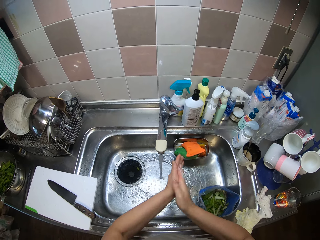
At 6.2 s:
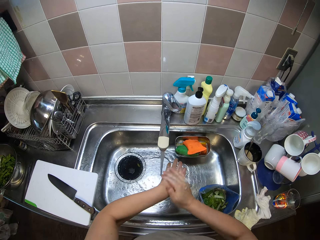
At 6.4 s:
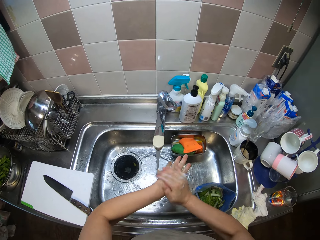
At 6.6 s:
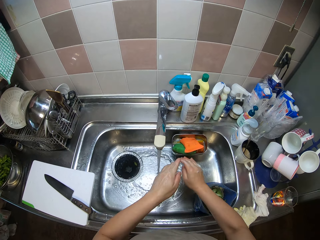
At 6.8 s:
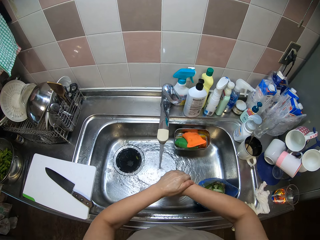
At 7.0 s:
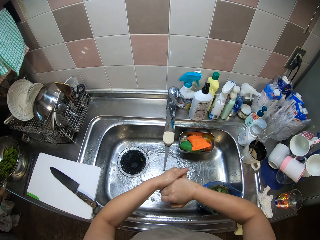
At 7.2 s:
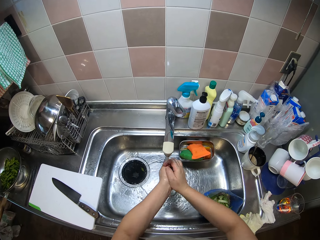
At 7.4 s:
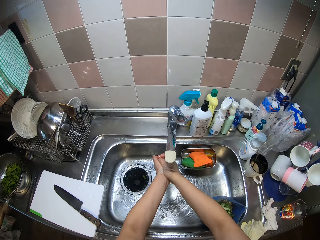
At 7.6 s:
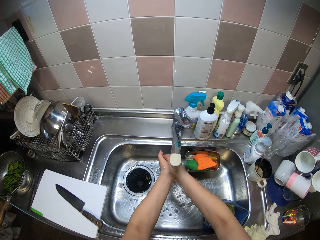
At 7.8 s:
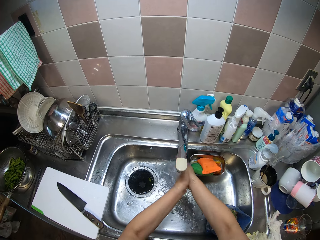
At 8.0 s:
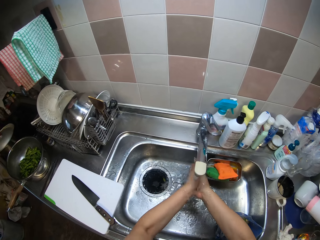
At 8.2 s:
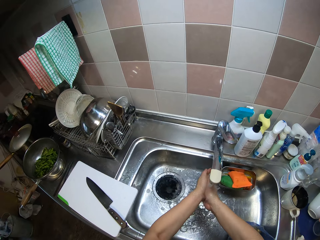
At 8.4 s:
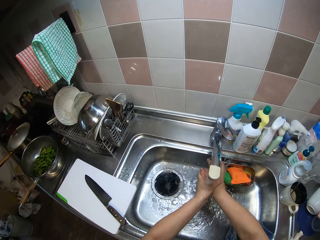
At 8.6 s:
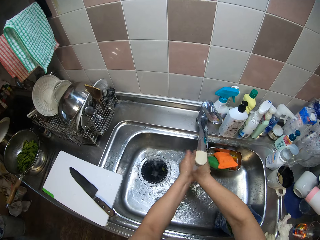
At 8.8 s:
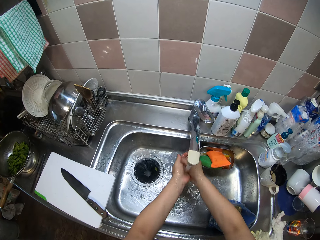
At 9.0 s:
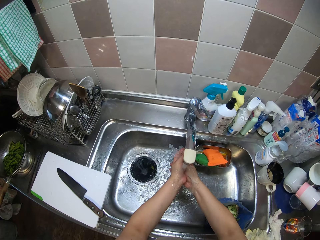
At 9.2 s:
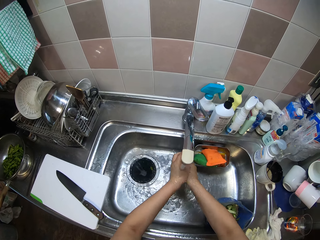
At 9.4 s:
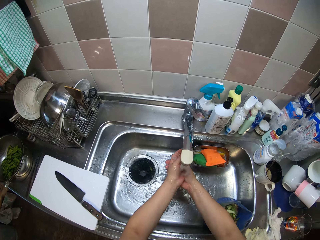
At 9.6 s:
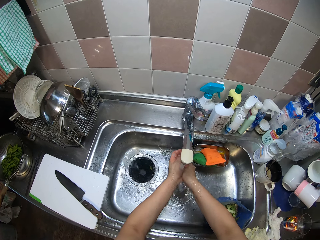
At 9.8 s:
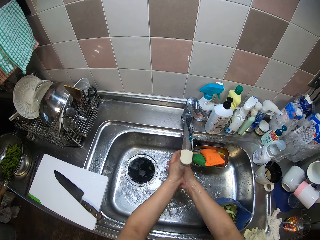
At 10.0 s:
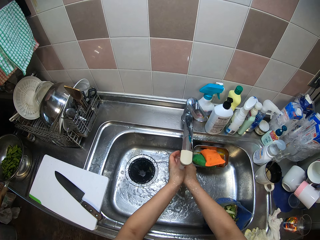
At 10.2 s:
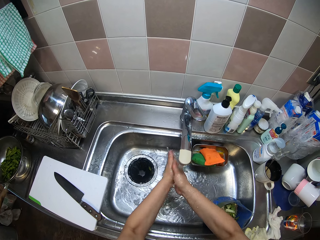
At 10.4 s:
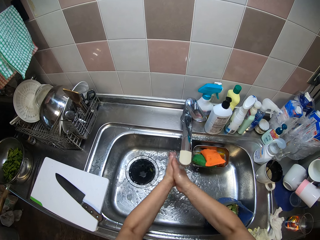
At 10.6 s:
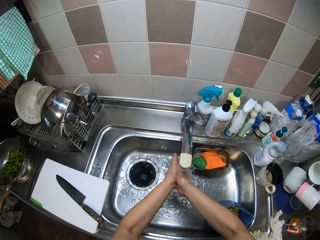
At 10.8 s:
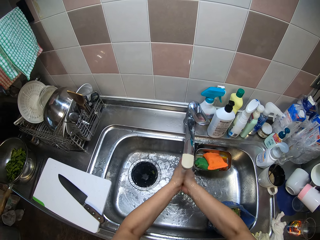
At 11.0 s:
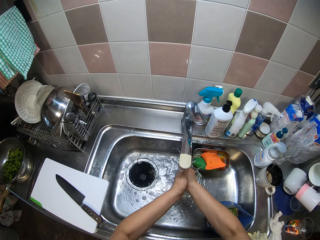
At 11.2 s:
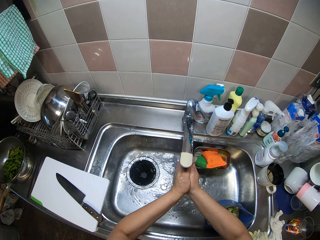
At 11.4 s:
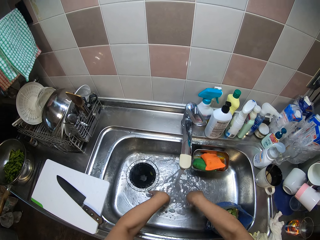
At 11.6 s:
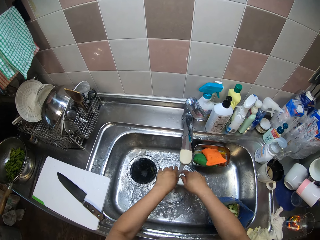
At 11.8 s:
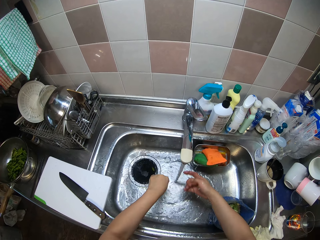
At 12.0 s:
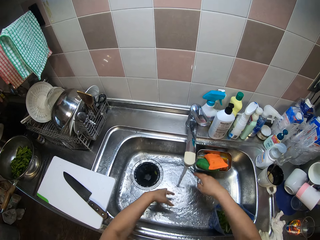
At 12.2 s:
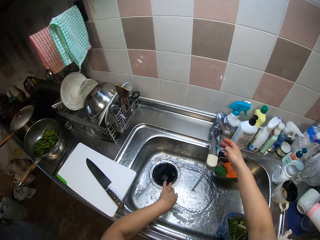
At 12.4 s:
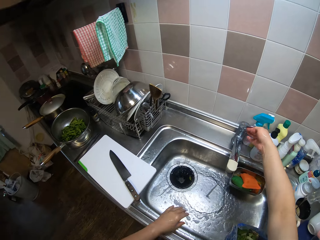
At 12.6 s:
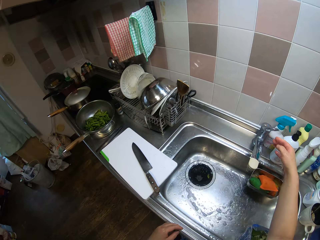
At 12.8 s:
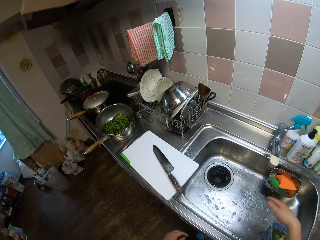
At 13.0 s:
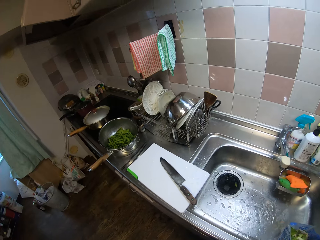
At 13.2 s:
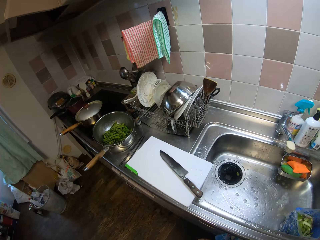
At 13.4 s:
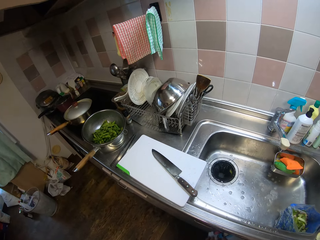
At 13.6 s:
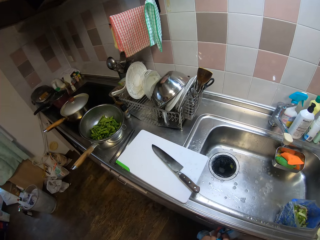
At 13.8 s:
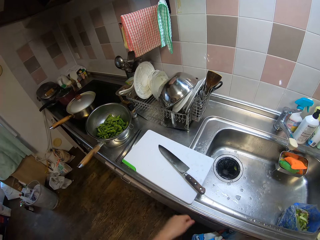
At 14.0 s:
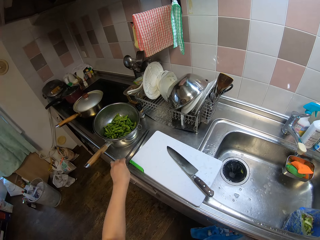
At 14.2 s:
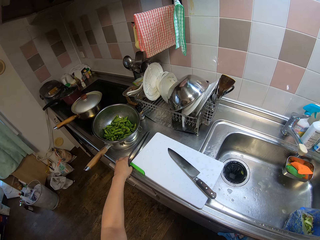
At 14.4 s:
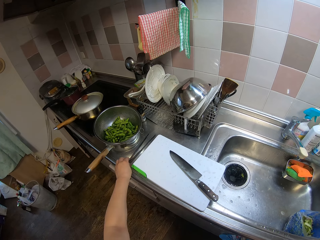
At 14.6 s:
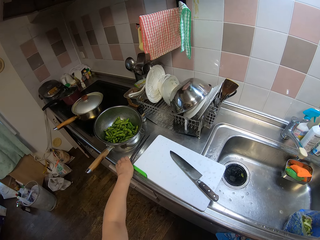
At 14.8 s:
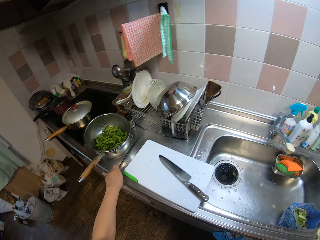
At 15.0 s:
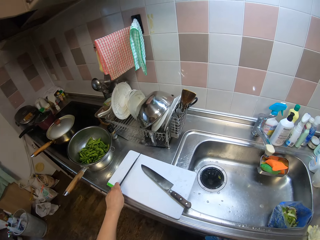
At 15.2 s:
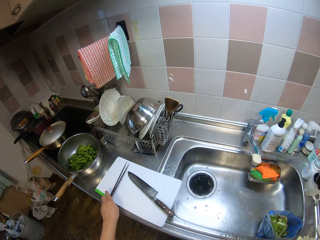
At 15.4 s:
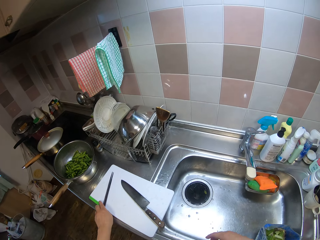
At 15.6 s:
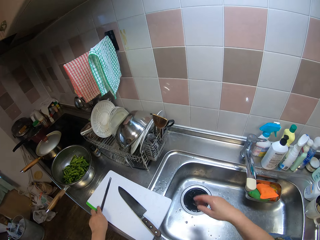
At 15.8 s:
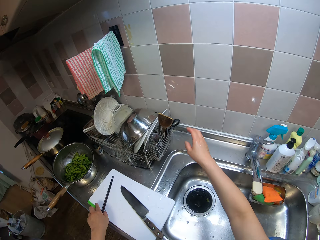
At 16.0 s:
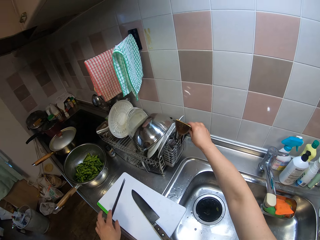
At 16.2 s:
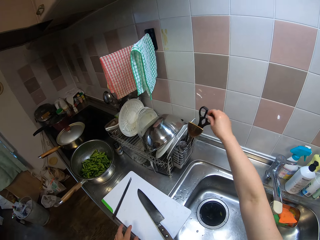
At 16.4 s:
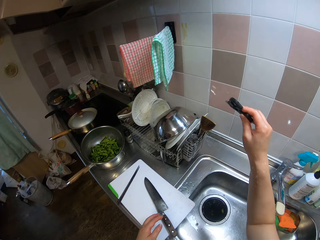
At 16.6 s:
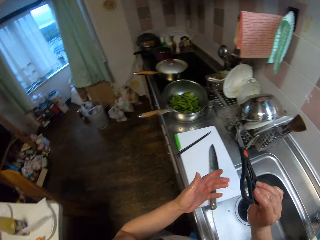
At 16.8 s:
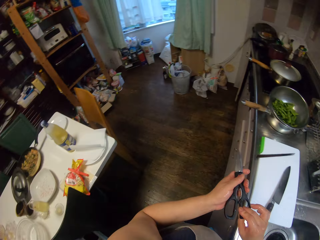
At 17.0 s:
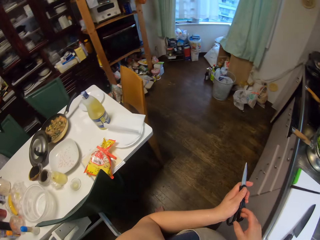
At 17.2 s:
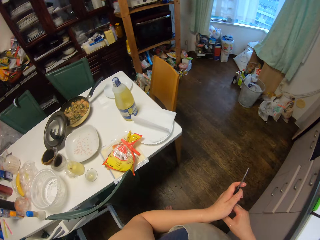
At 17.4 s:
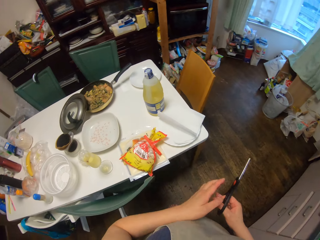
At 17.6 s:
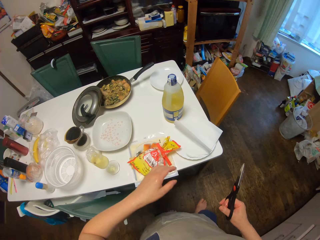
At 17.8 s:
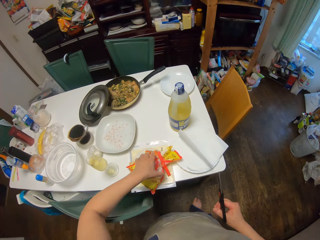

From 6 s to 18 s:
The camera wearer rinses her hands. She closes the tap with her right hand. She picks up a set of chopsticks from a counter with her left hand. She drops the chopsticks on a chopping board. She picks up a pair of scissors from a rack with her right hand.

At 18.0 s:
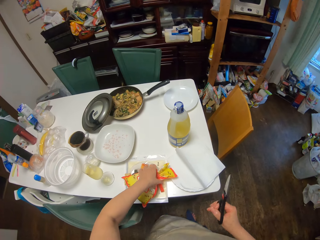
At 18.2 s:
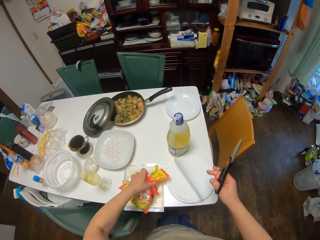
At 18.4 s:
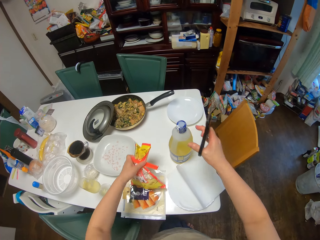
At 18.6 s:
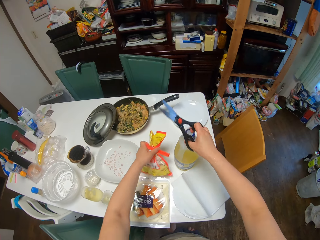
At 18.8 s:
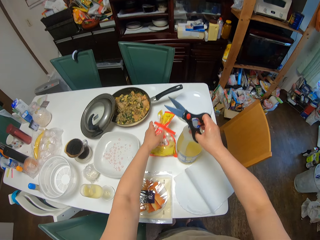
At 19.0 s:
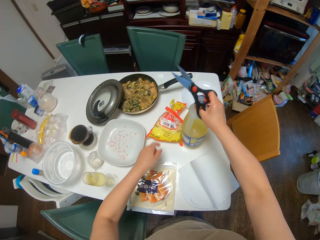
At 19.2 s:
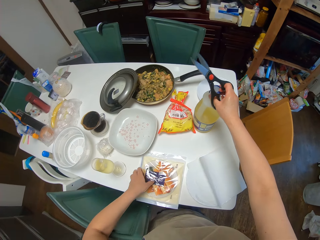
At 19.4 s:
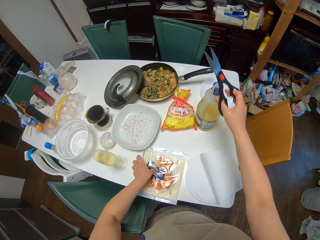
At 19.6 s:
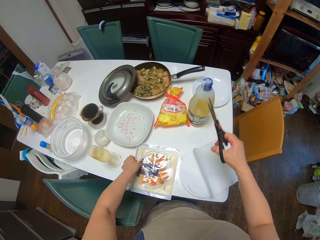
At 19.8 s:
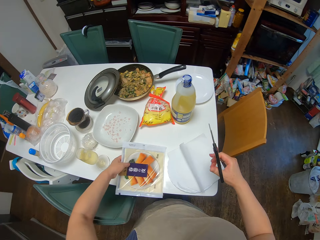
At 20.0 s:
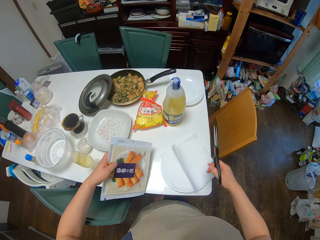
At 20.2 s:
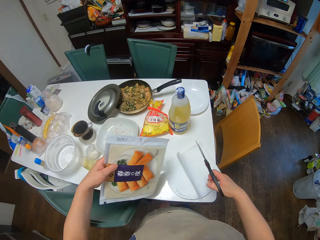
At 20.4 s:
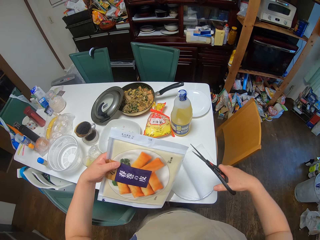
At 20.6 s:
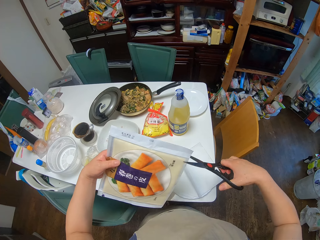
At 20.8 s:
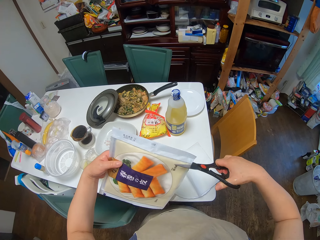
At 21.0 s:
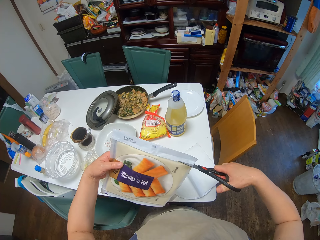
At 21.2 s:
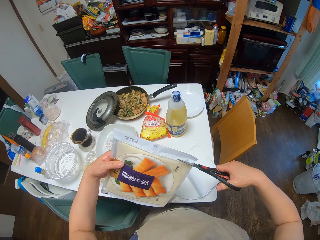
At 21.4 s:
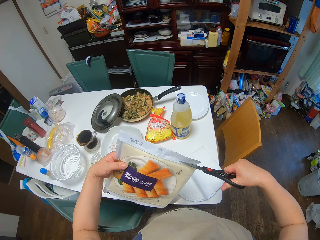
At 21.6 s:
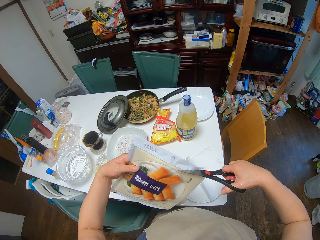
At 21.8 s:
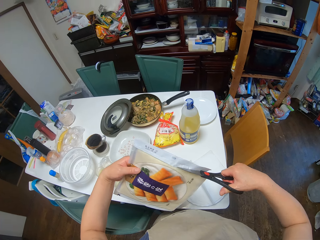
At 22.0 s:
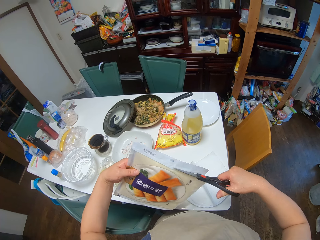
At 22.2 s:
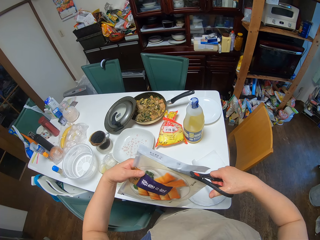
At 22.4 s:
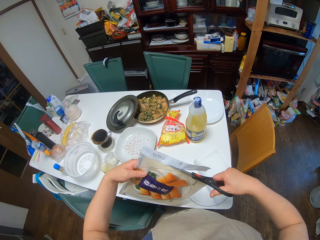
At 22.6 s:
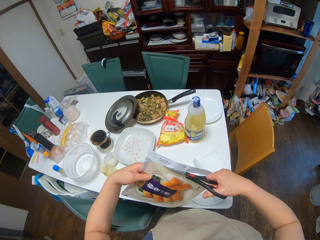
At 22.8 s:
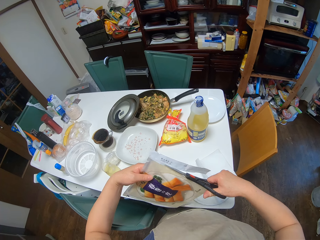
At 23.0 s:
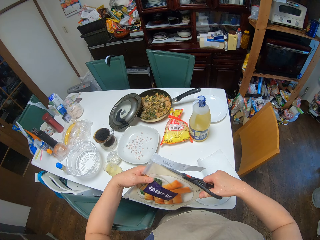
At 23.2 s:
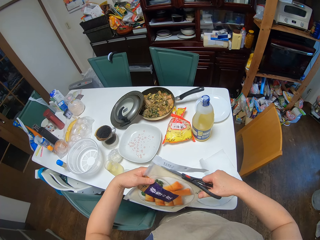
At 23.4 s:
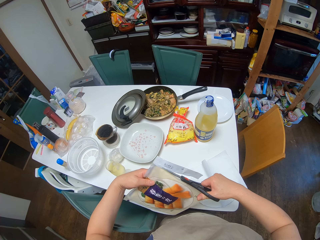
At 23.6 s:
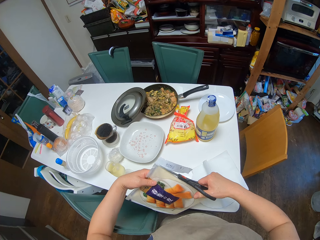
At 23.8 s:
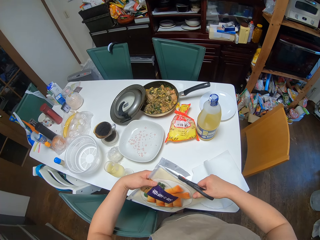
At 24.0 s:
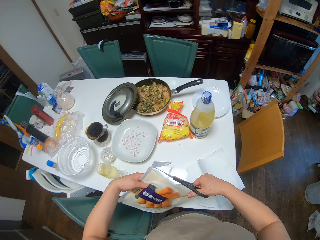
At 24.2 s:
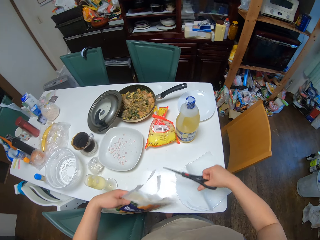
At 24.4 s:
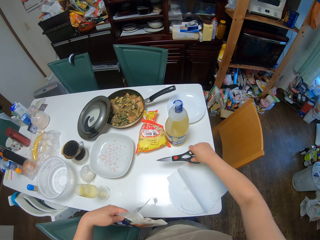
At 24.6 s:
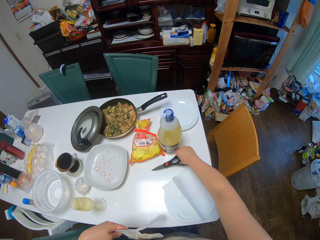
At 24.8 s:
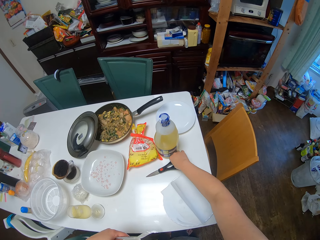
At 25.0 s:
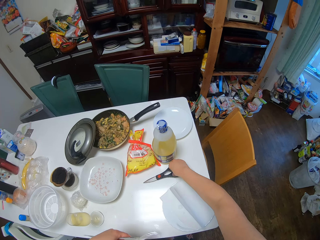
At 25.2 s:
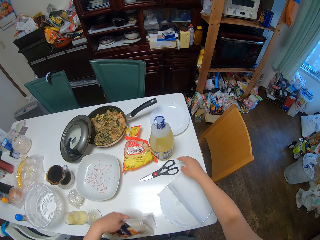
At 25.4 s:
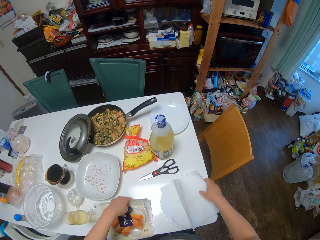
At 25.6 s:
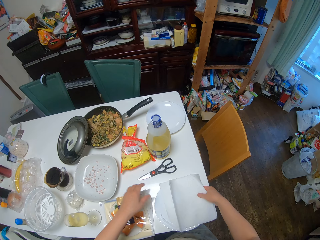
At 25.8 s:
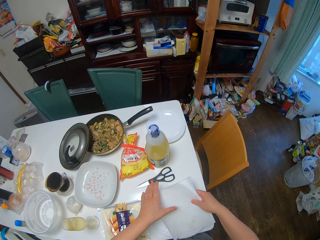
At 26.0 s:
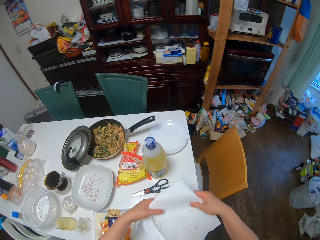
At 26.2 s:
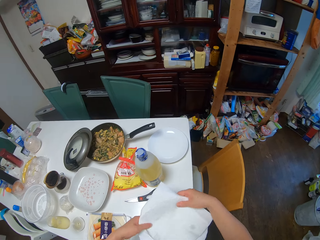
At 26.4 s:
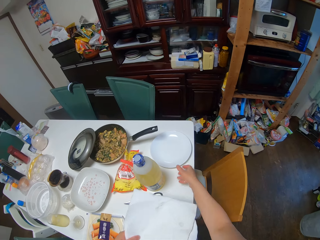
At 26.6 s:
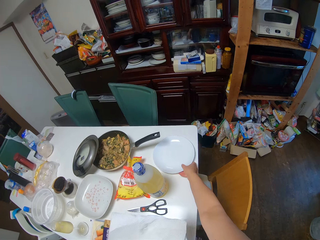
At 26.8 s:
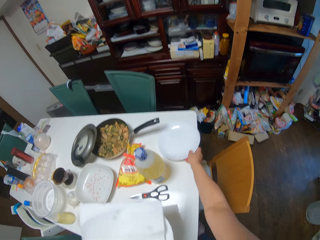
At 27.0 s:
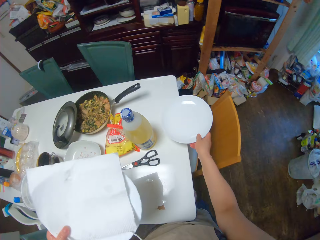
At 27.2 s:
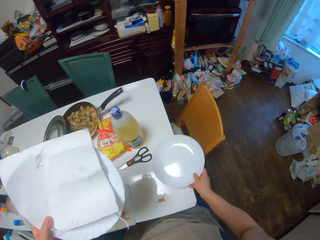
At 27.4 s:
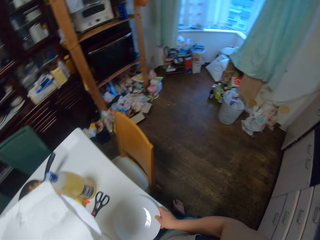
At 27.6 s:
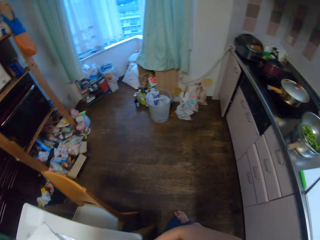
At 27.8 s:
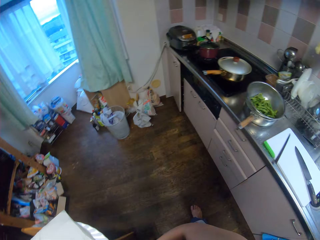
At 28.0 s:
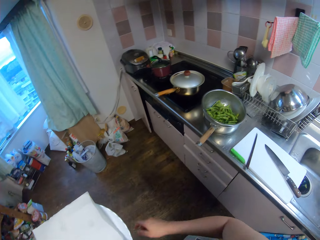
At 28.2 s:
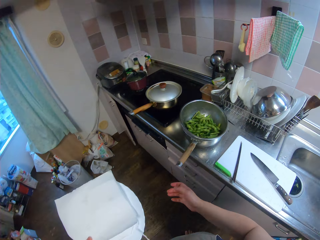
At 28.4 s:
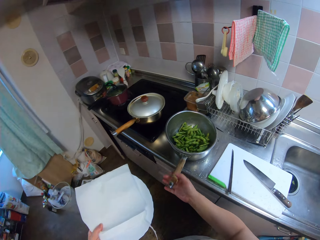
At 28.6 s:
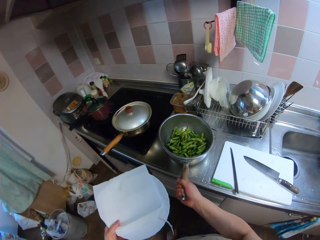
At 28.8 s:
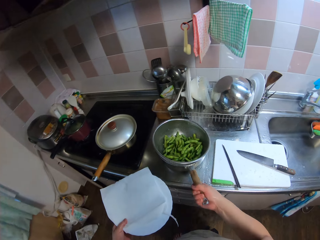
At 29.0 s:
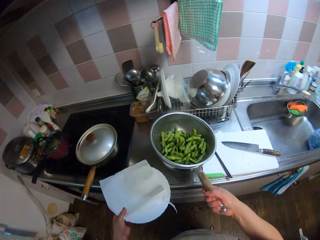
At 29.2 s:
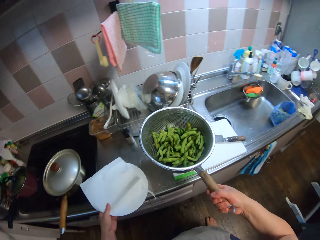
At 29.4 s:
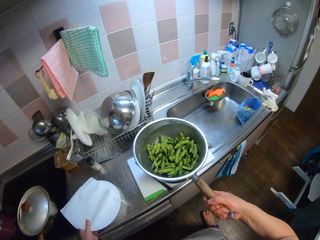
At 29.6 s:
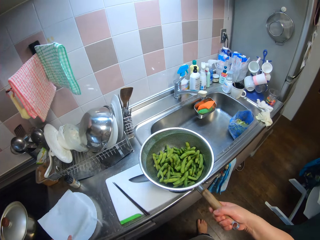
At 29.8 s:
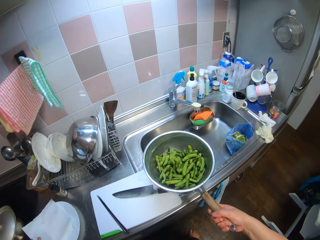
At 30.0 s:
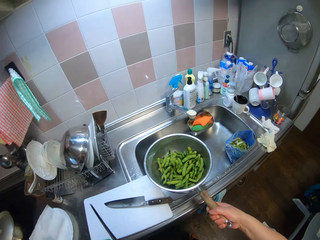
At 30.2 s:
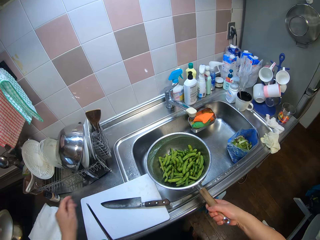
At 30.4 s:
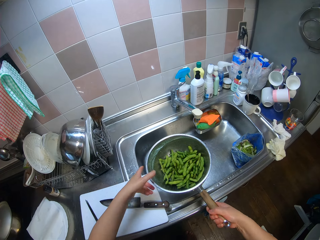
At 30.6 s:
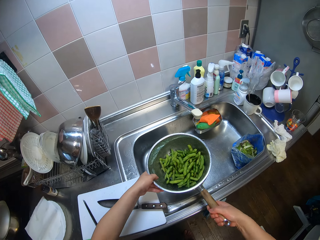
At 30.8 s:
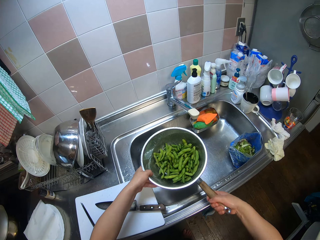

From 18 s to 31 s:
The camera wearer moves a bag of flour on a table with her left hand. She moves a bottle of oil on the table with her right hand. She picks up a pack of spring roll sheets from the table with her left hand. She opens the pack with the pair of scissors. She drops the pair of scissors on the table. She drops the pack of spring roll sheets on the table. She picks up a plate from the table with her right hand. She takes a paper. She passes the plate to her left hand. She moves another plate on the table with her right hand. She puts the plate on the table. She picks up a pot from the counter with her right hand. She drops the plate on the counter. She picks up a sieve from the pot with her left hand.
